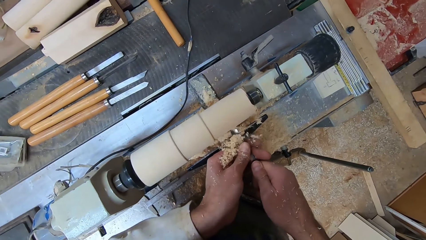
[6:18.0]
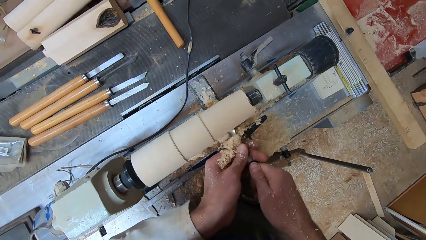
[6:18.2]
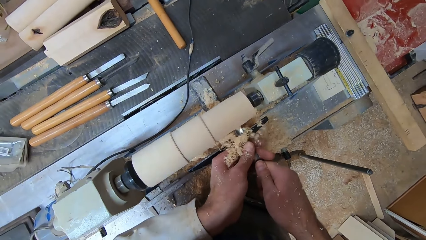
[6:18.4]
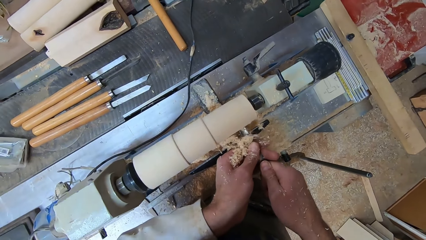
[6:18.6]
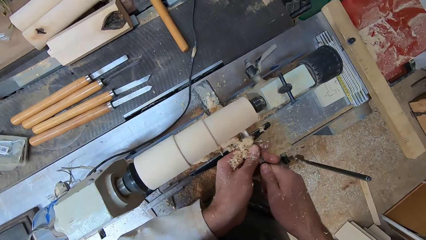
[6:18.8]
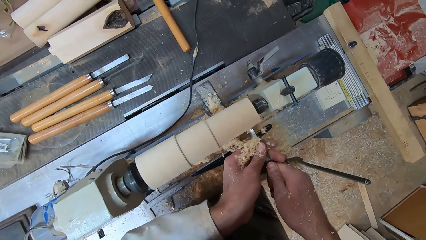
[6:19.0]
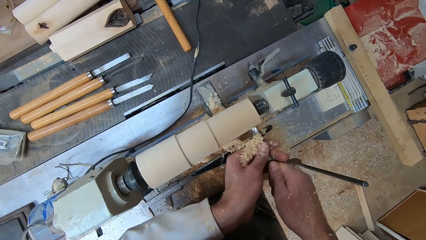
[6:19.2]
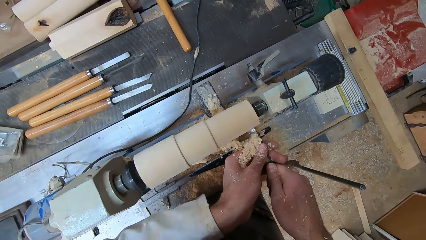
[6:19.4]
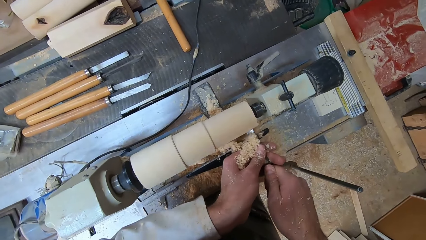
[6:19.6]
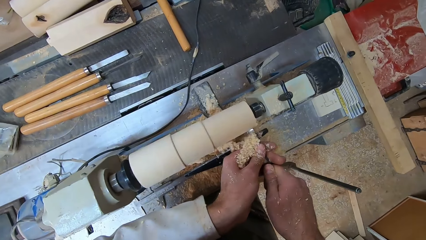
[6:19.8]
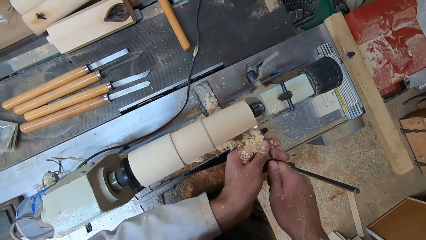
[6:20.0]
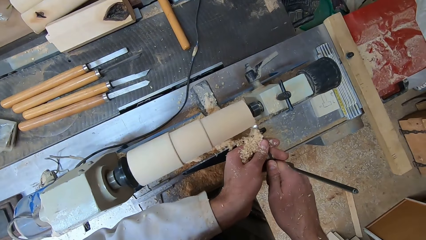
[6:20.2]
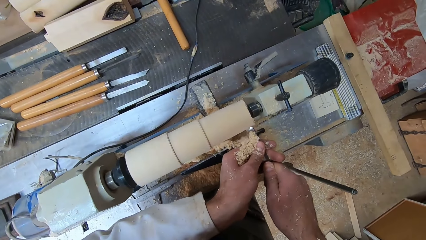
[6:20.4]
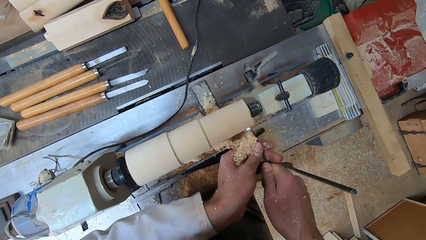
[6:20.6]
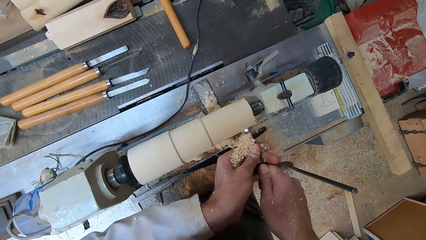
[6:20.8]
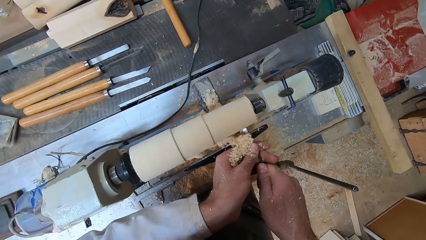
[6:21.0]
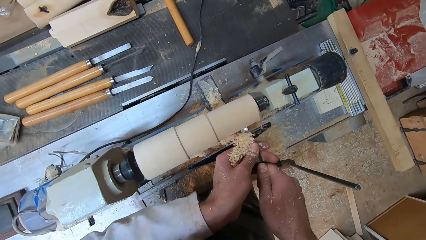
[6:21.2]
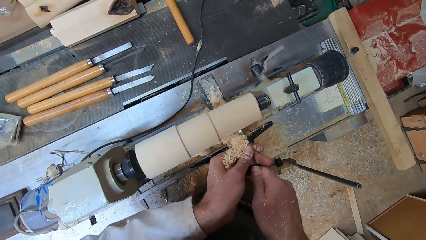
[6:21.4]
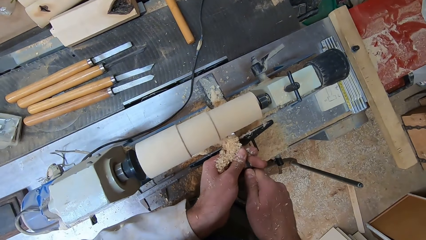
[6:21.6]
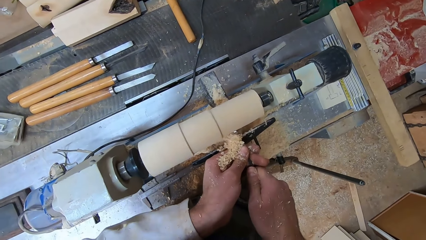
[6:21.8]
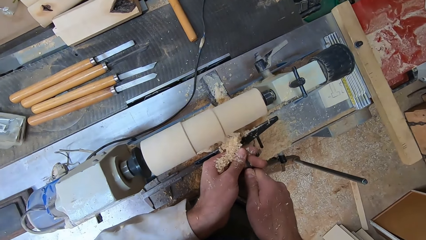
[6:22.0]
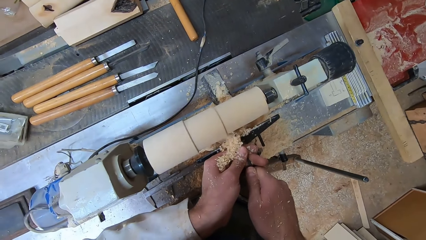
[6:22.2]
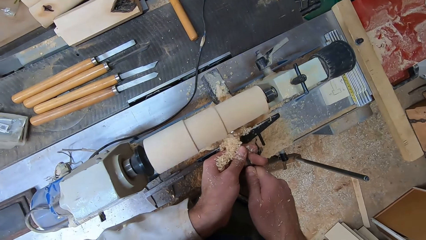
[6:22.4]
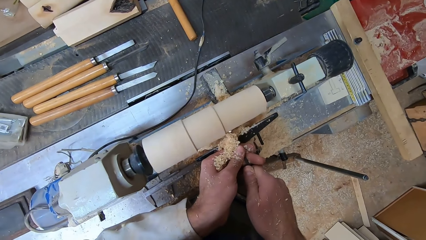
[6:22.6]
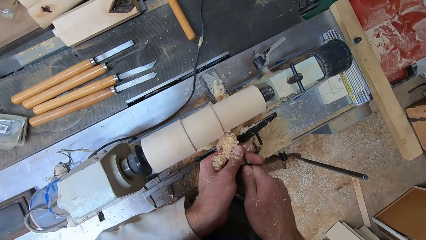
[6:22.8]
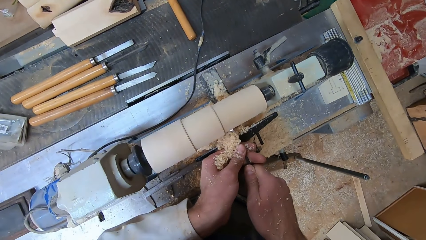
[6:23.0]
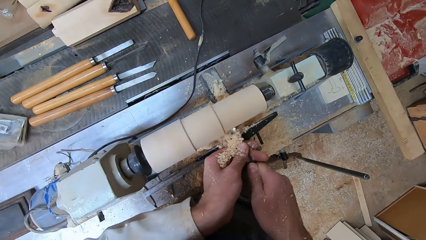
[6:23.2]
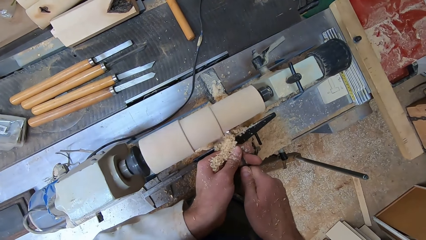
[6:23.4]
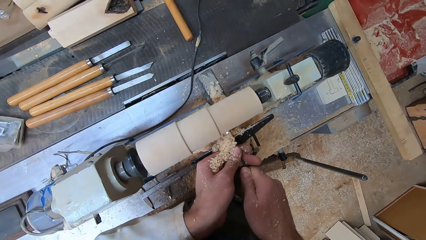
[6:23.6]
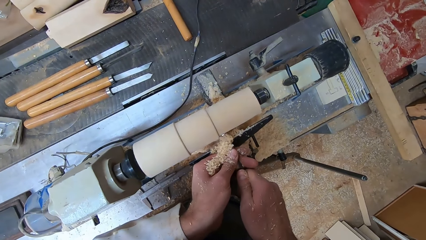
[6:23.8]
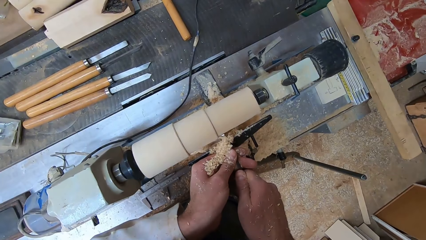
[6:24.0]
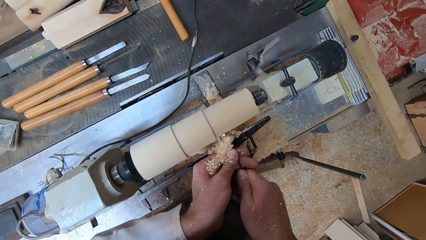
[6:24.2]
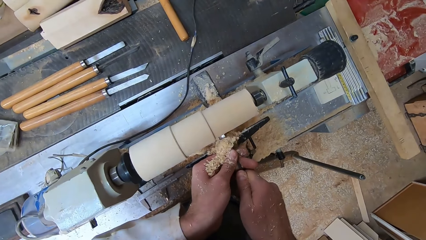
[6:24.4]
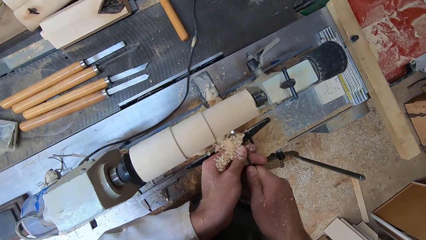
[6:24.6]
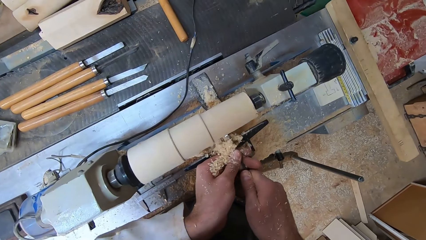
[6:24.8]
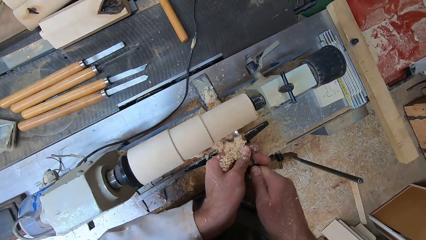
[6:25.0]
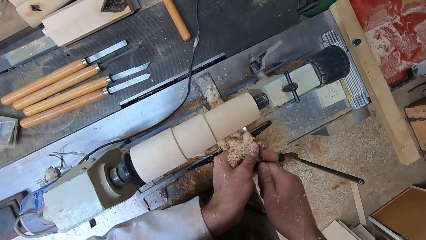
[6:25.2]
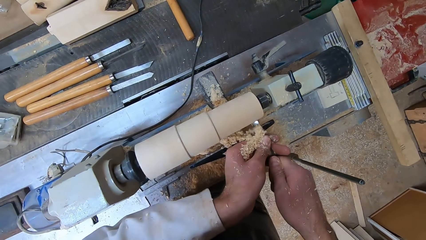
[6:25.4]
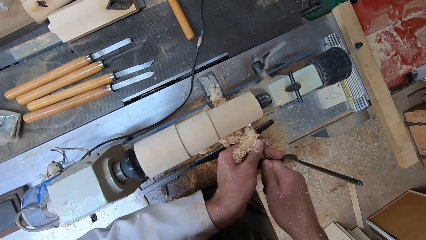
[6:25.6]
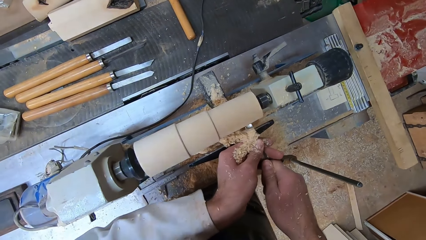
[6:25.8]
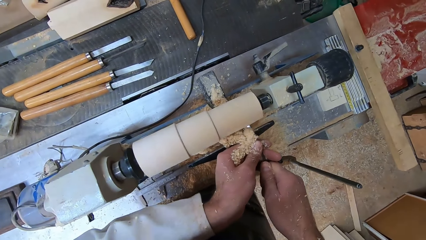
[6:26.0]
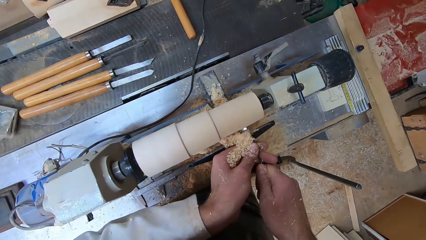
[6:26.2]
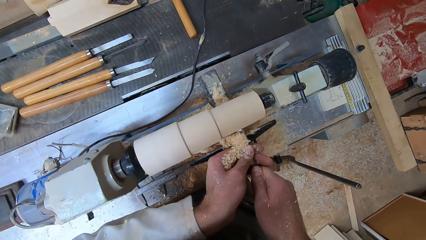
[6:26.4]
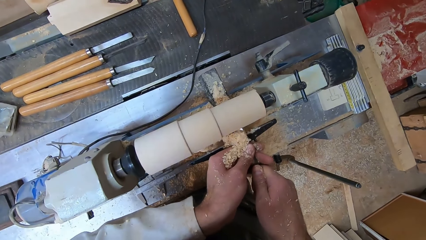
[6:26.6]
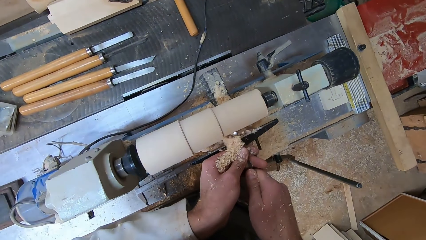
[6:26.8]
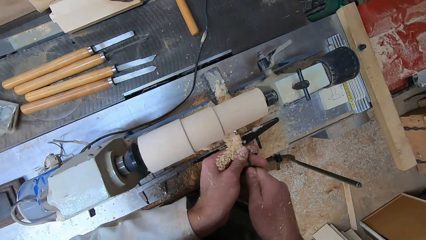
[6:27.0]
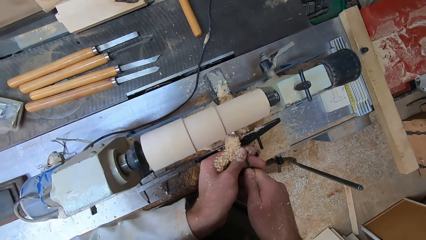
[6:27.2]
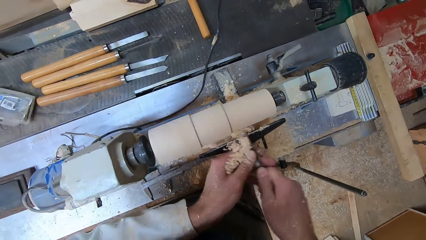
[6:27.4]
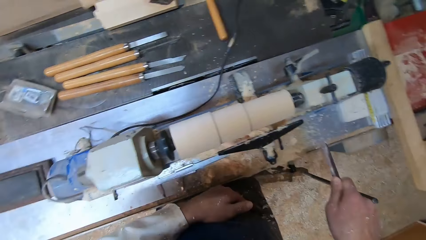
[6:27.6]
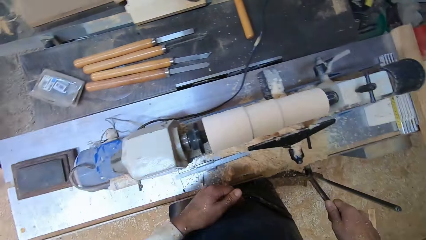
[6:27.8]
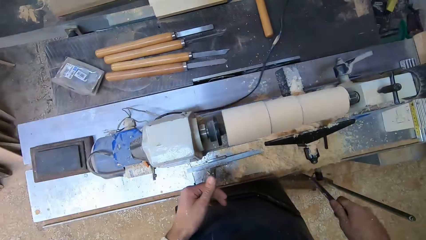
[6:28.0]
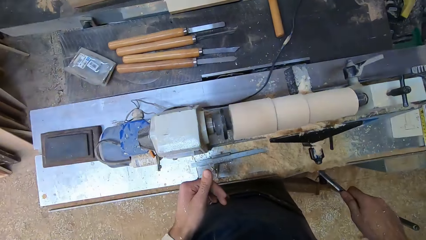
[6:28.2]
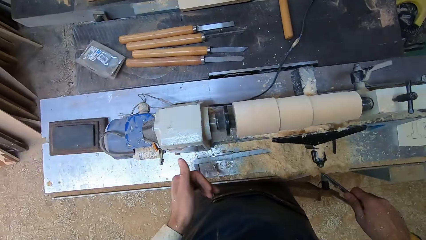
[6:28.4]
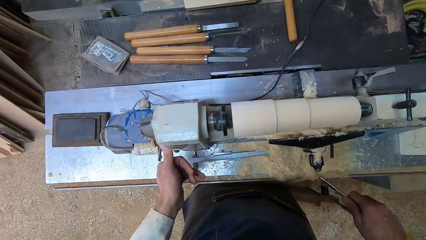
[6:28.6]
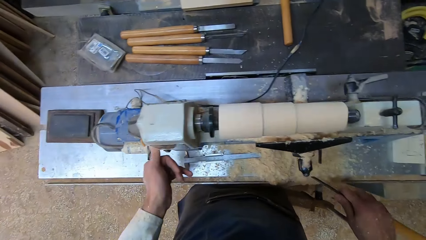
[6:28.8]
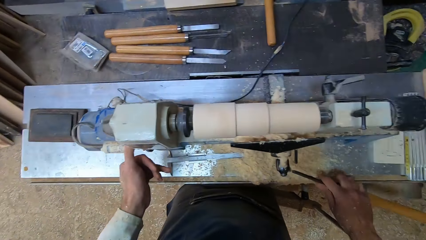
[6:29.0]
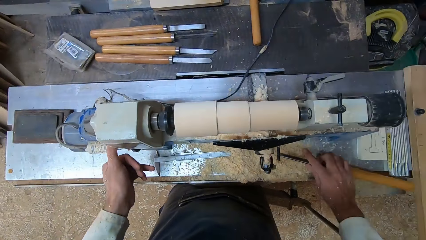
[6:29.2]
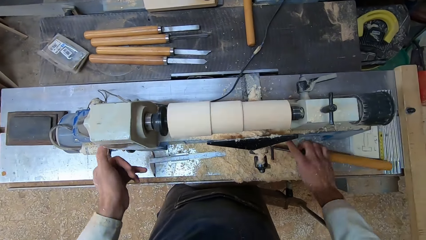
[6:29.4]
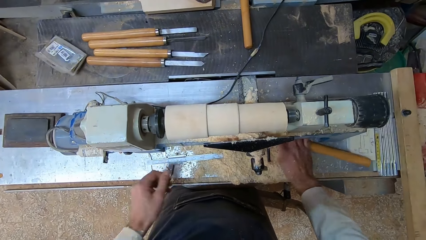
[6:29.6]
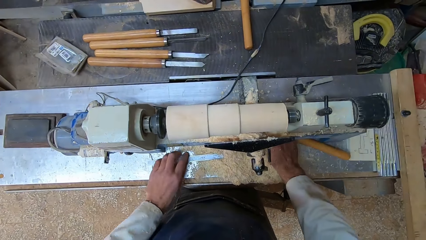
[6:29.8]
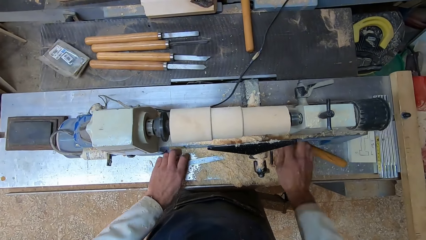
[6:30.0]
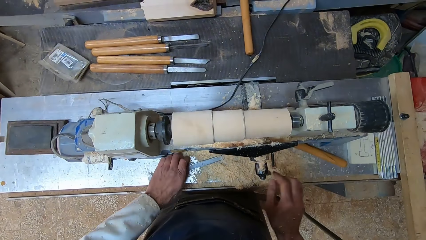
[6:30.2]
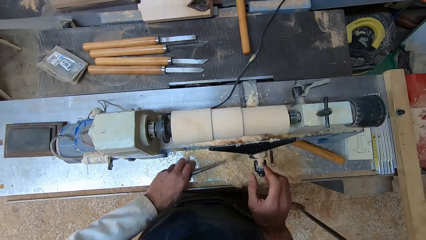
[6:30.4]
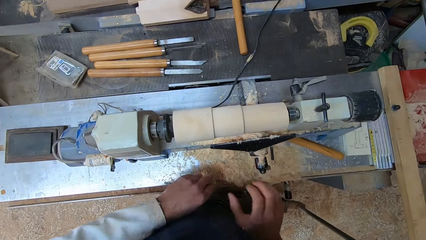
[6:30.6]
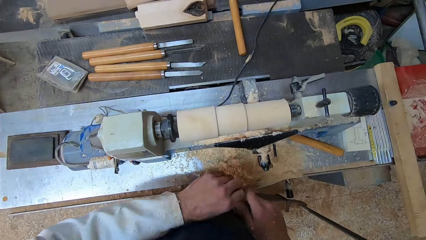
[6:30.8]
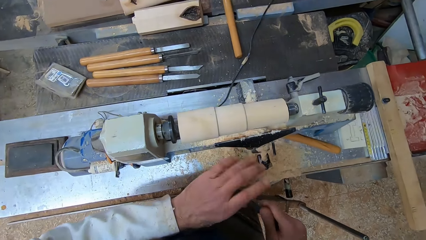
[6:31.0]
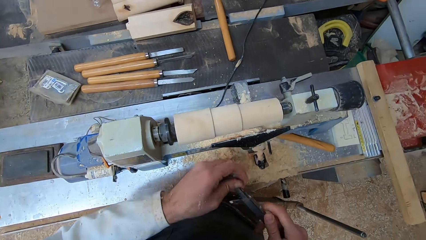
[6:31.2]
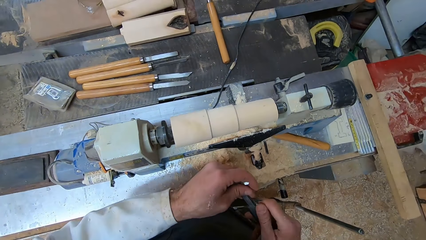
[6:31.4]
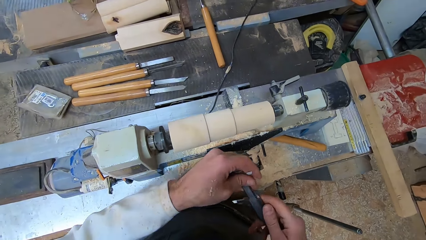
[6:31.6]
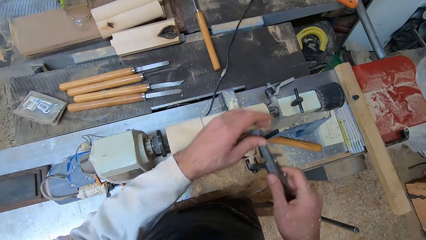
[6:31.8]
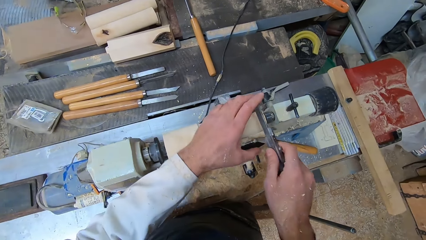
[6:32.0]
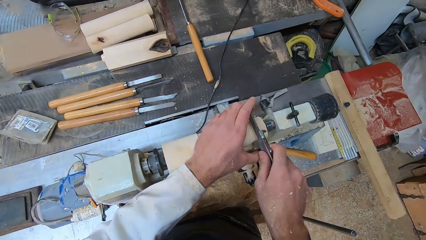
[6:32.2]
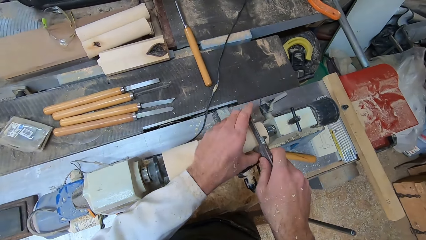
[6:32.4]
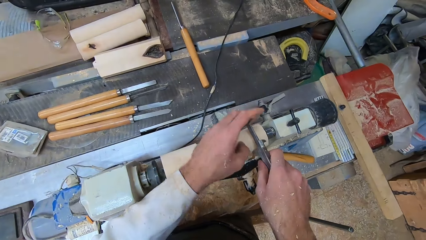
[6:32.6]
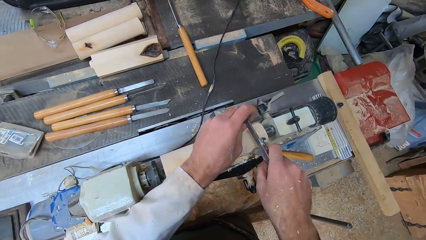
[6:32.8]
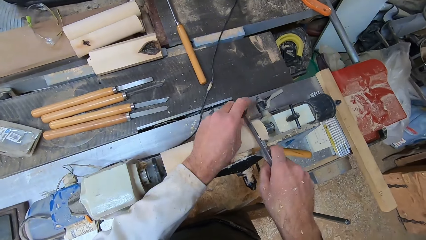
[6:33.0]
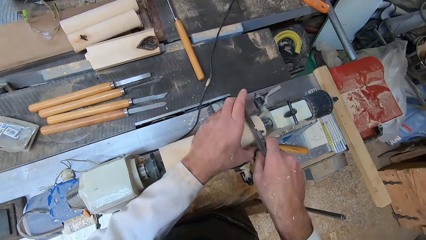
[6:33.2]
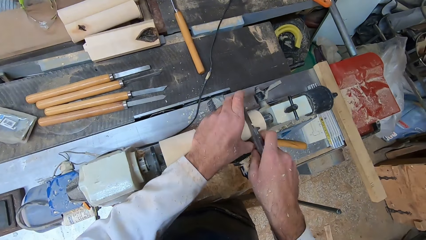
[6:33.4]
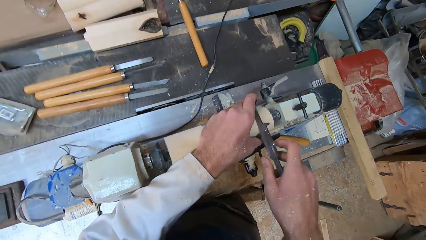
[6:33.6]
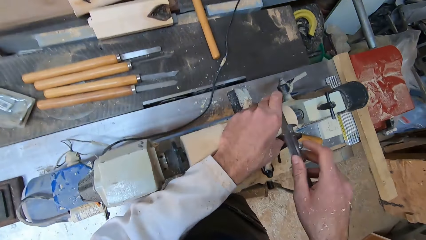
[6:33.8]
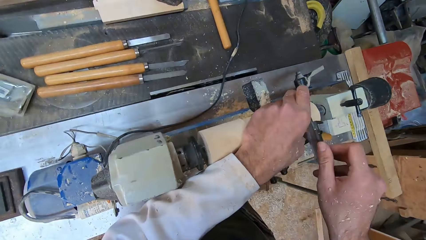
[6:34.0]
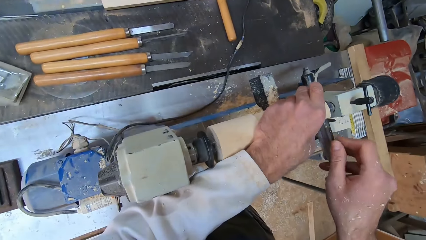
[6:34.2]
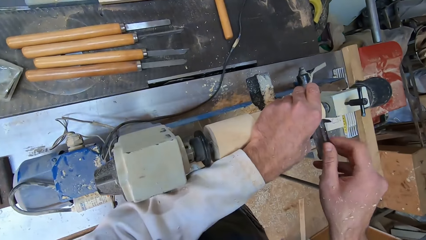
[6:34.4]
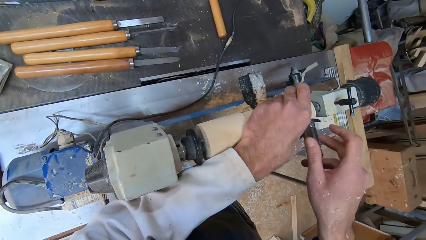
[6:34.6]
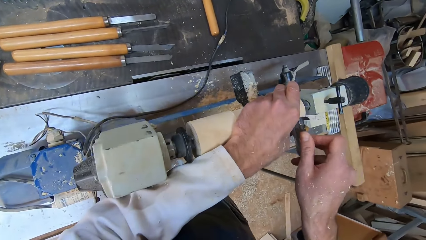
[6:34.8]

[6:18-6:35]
The camera wearer switches off the round wood making machine with his left hand. He places the gouge in his right hand onto the round wood making machine. He picks the caliper from the round wood making machine with his left hand. He holds the caliper with both hands. He measures the round wood with the caliper in both hands.
